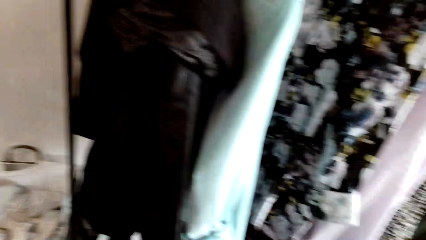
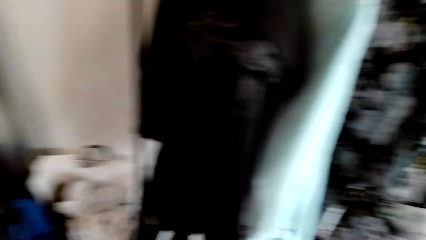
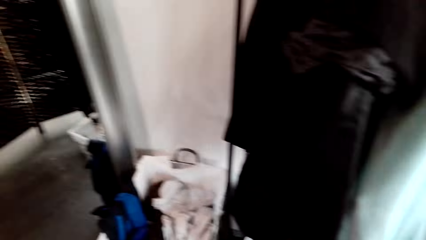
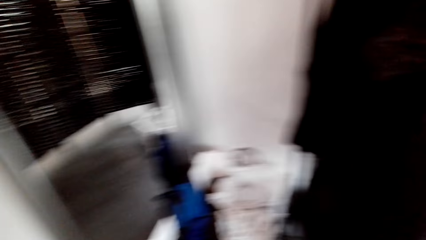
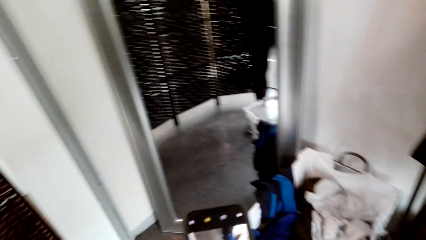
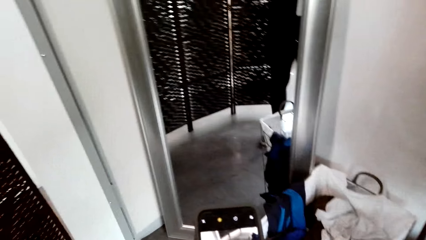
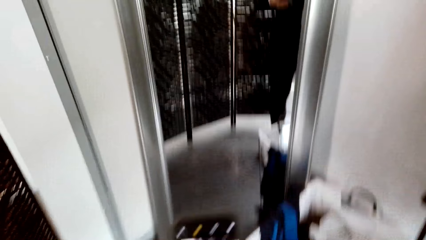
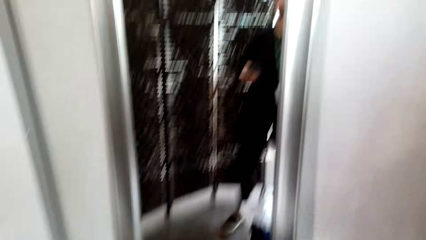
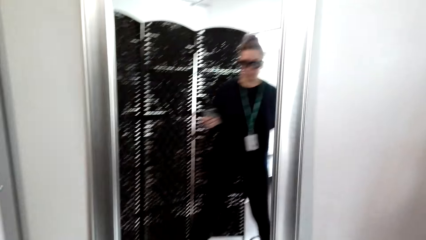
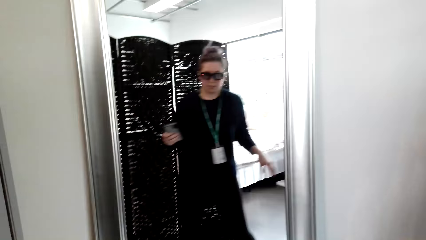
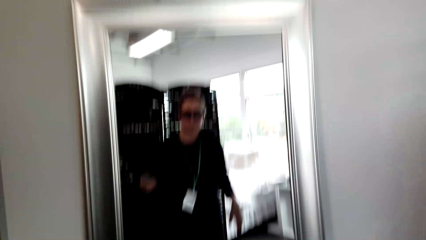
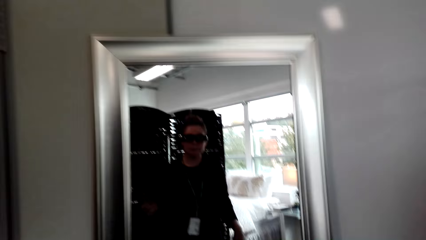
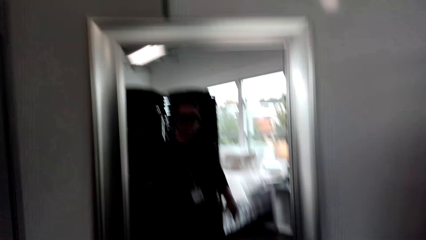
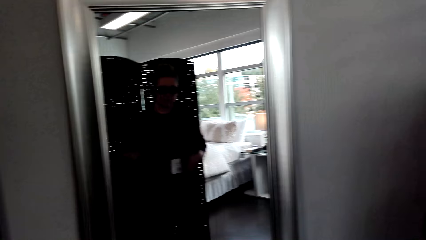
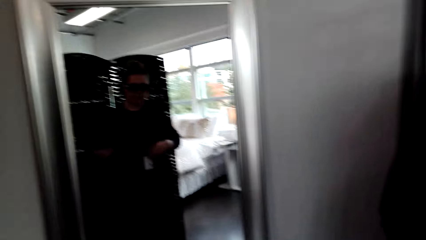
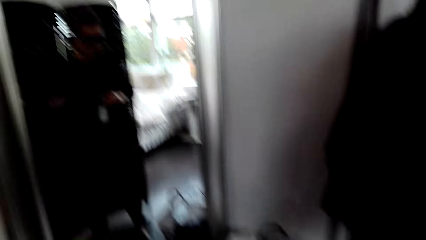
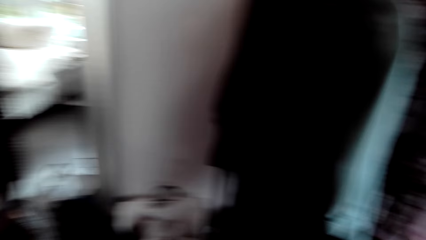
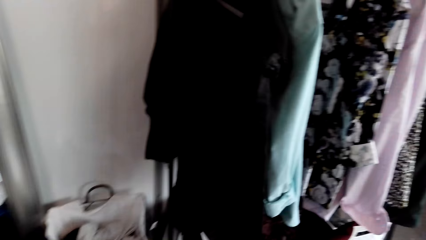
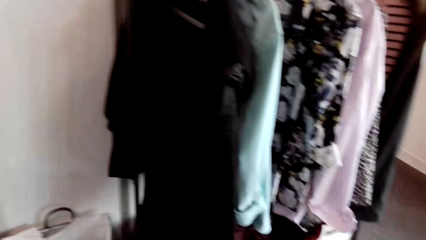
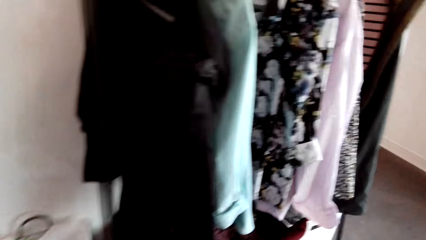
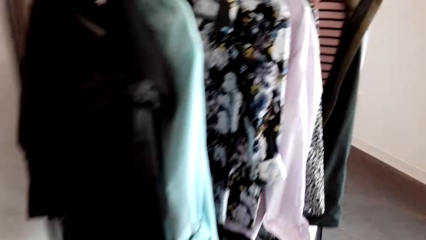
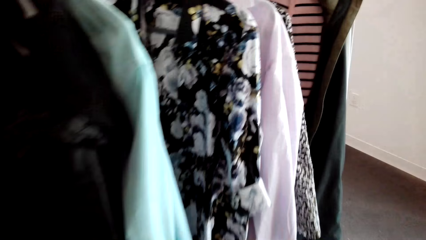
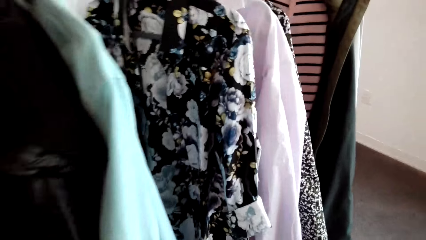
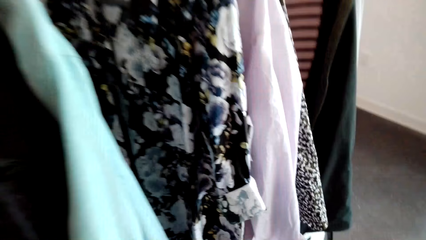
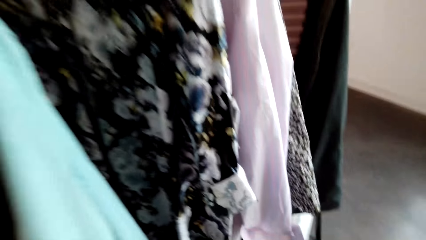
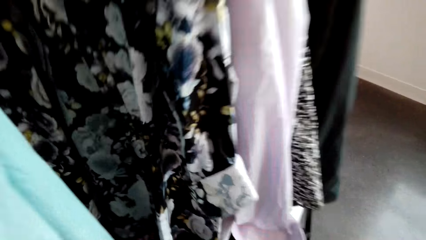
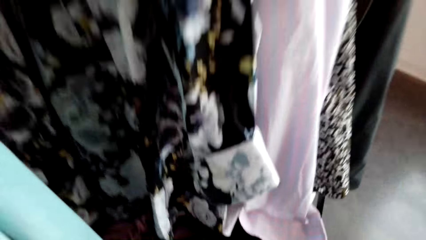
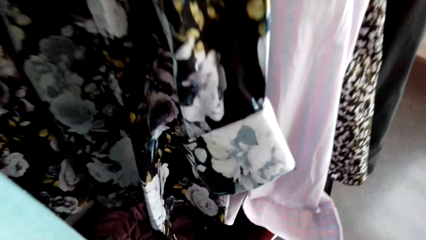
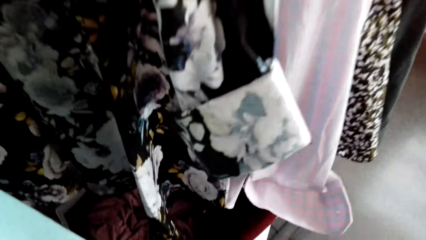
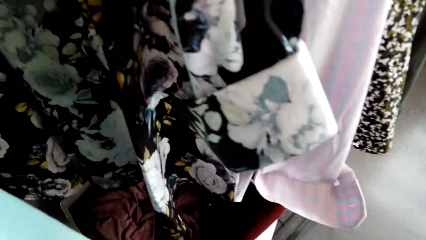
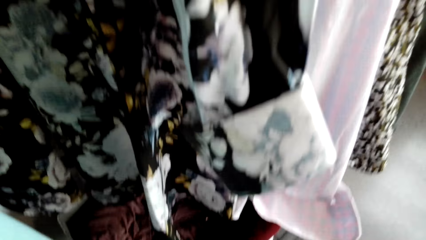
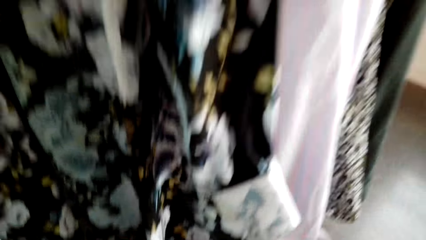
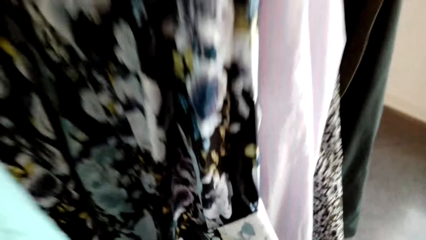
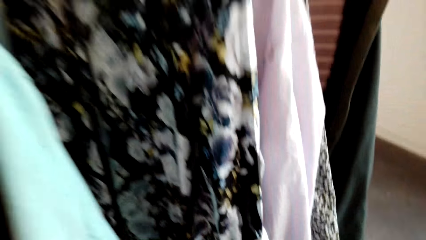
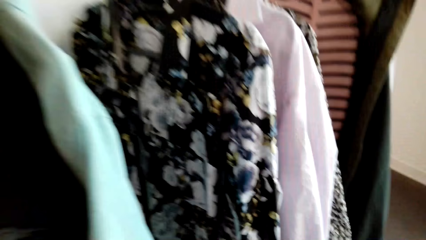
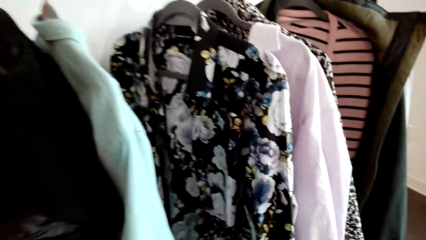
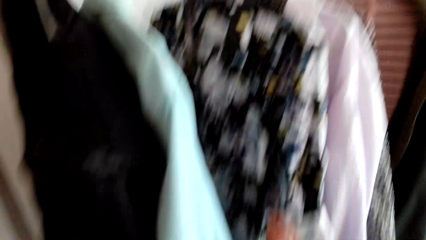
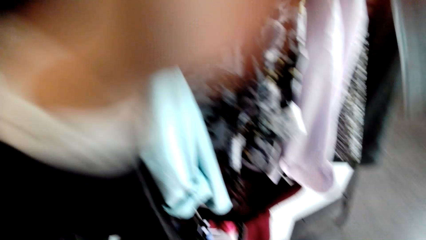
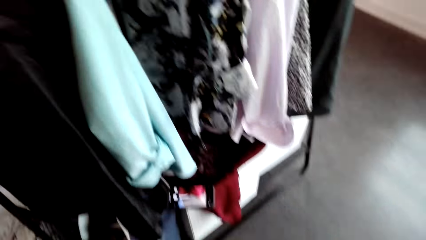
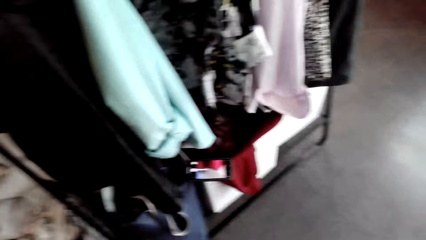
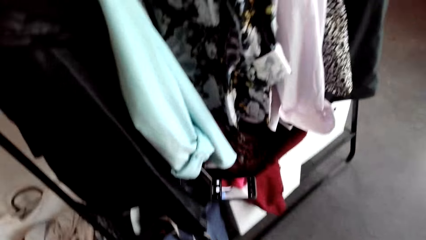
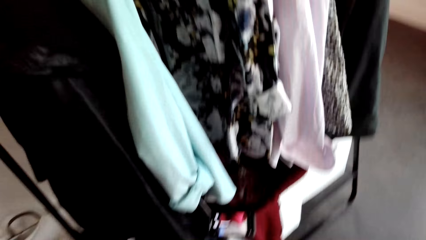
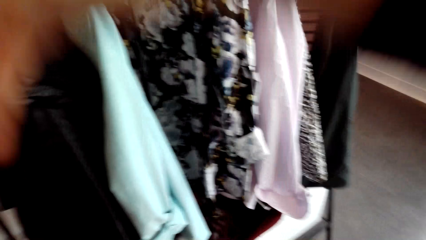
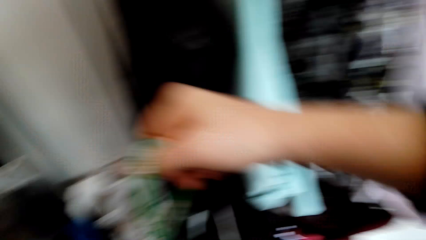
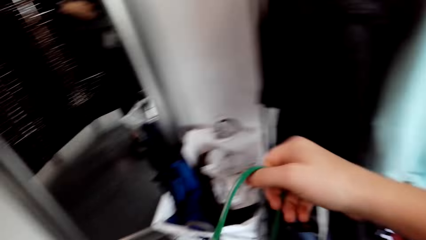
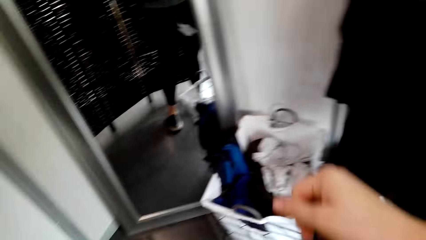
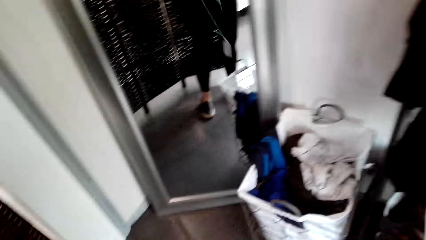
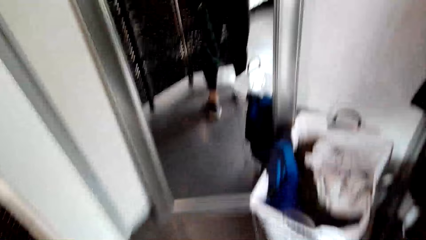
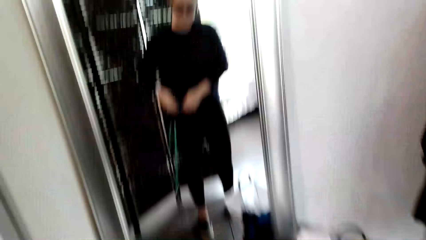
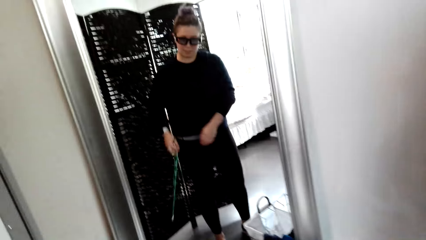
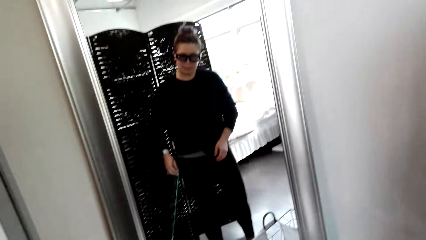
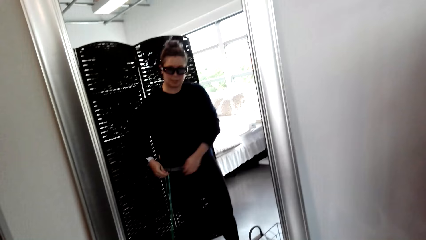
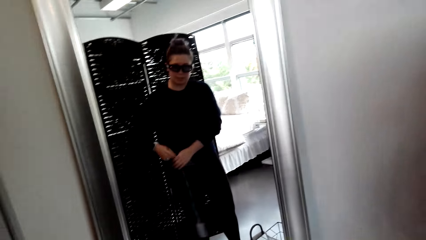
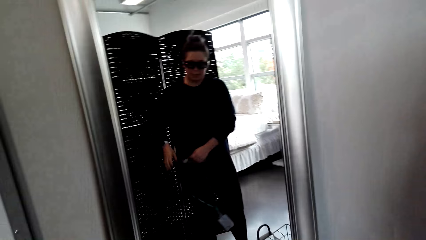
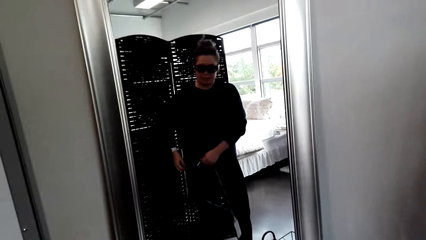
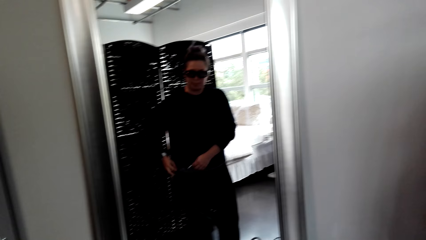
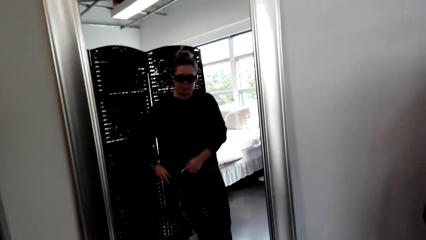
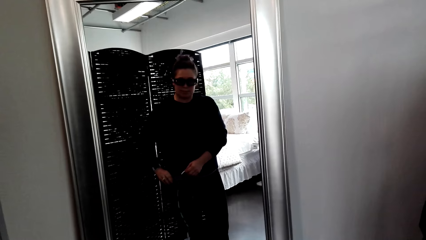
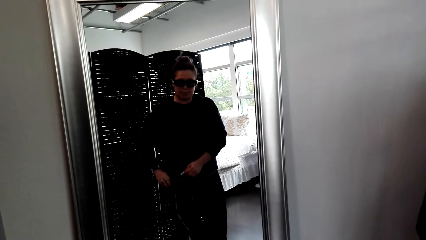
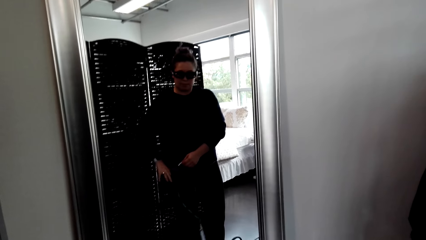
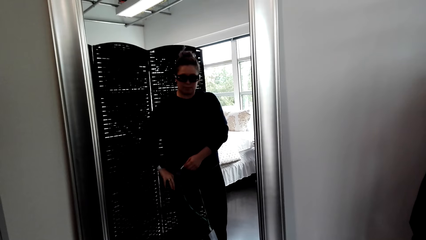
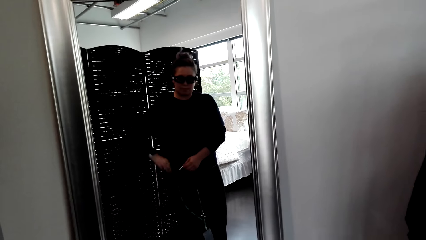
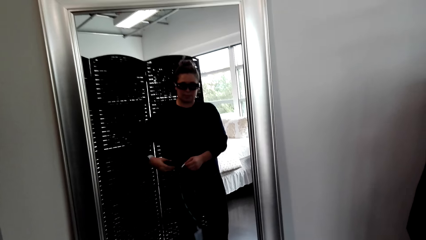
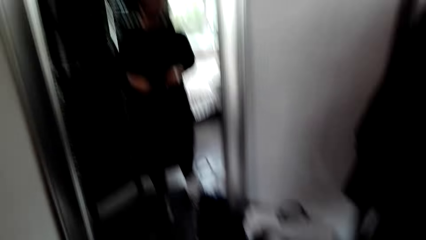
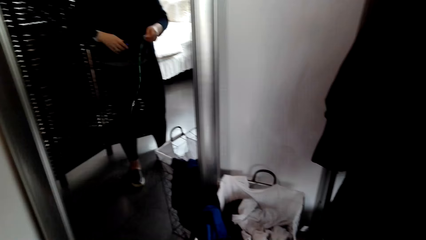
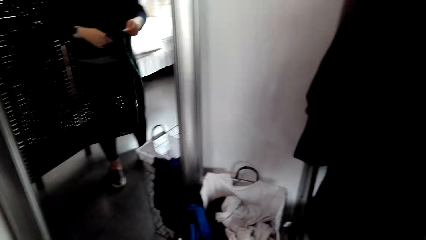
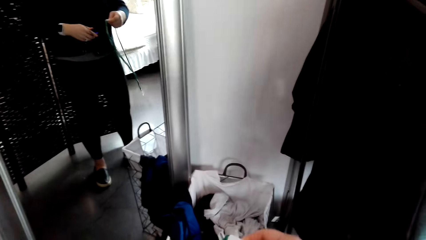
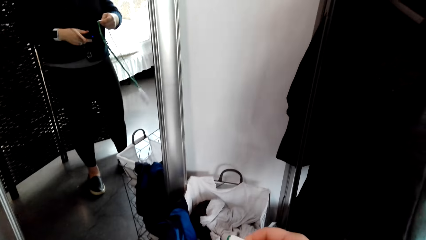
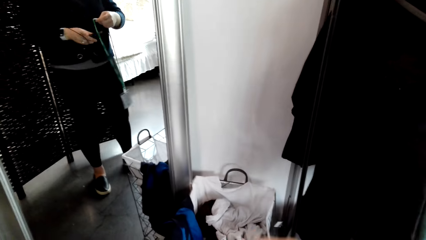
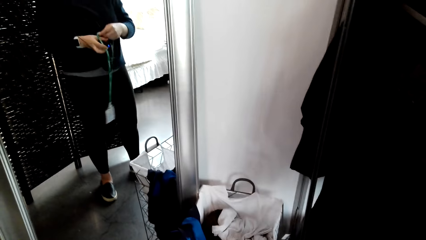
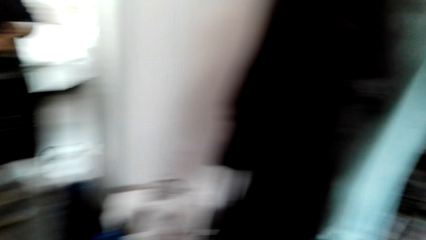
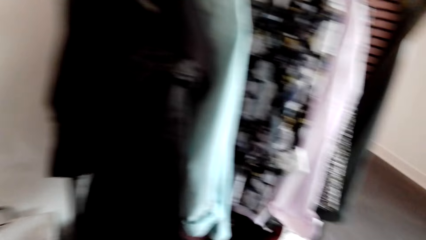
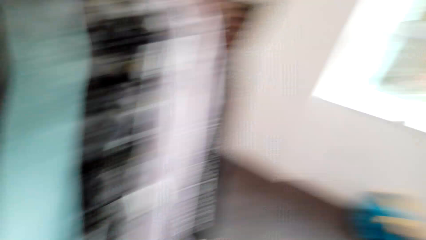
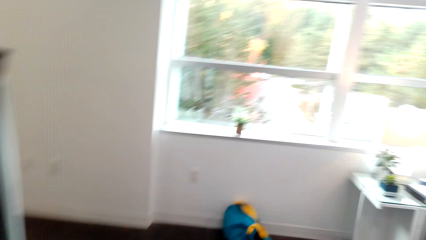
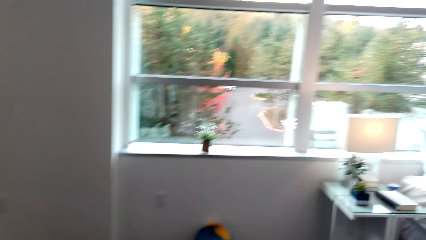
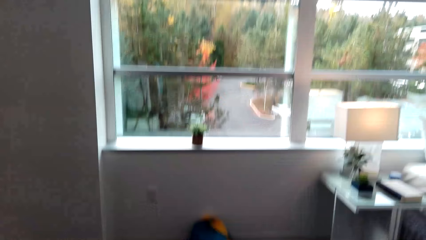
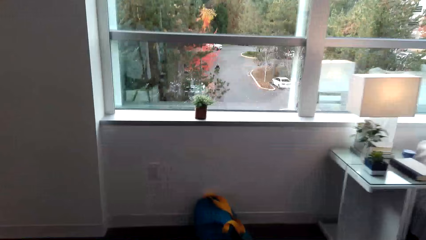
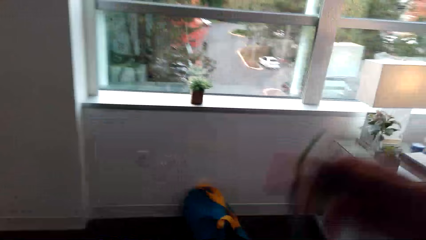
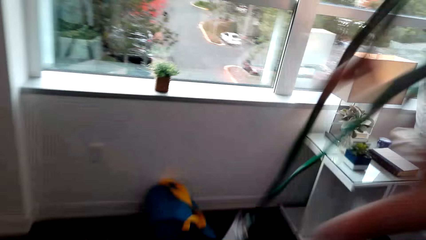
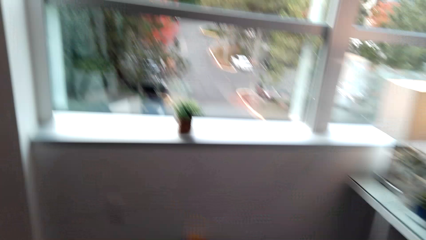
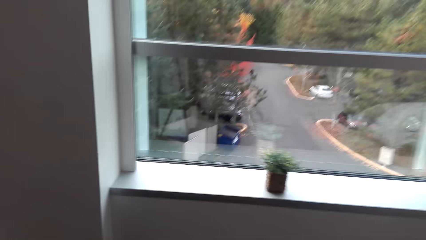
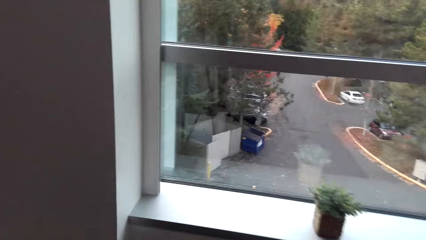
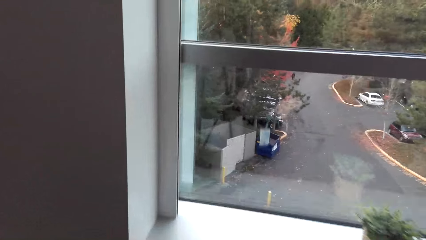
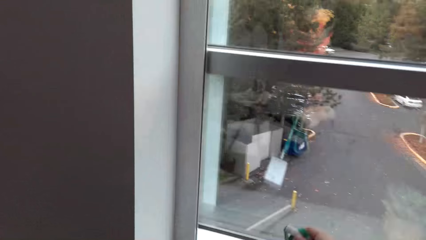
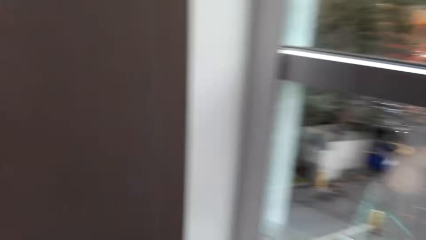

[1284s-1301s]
The camera wearer looks at herself in the mirror. She holds a name tag in the hand. She looks at herself in the mirror.
